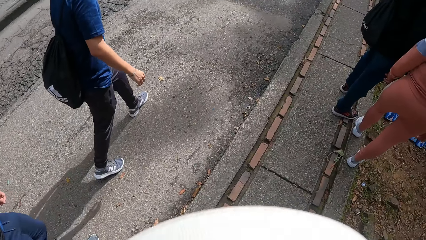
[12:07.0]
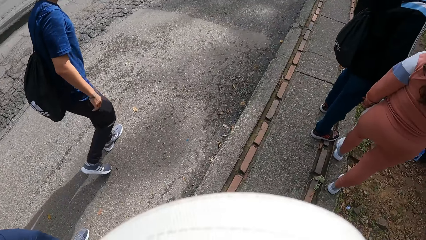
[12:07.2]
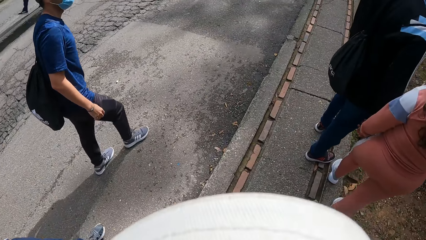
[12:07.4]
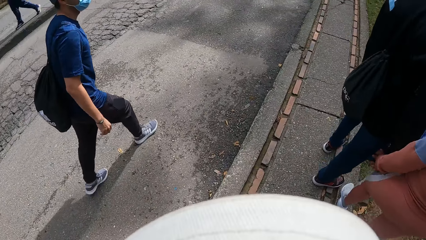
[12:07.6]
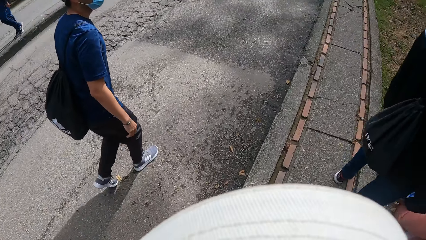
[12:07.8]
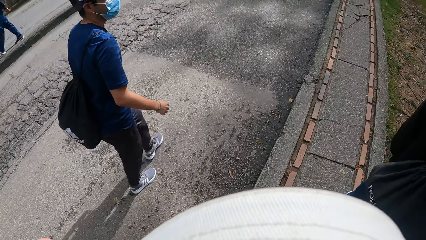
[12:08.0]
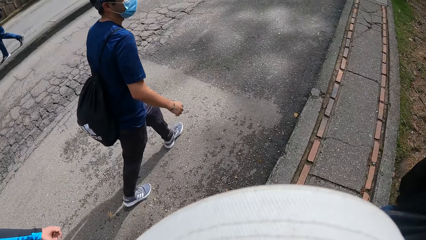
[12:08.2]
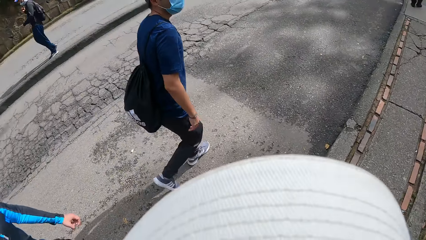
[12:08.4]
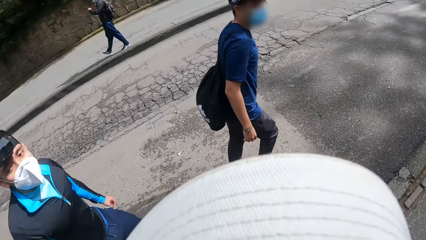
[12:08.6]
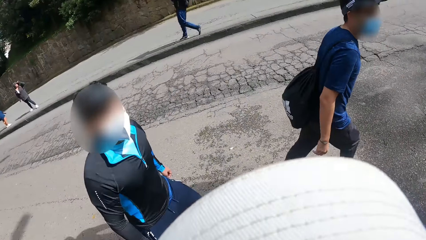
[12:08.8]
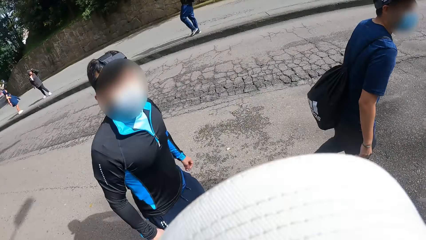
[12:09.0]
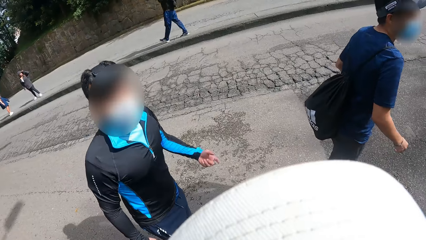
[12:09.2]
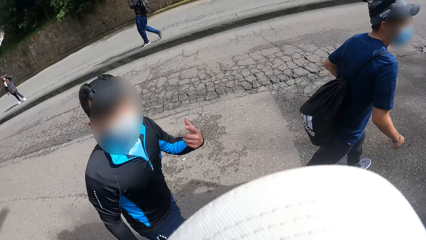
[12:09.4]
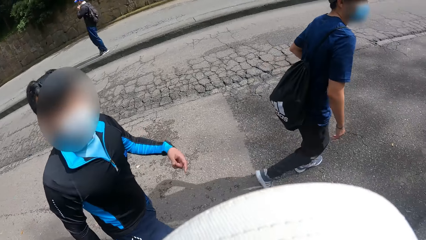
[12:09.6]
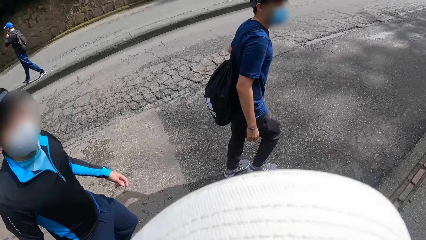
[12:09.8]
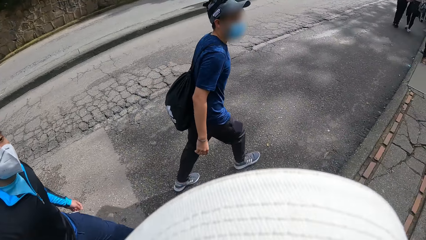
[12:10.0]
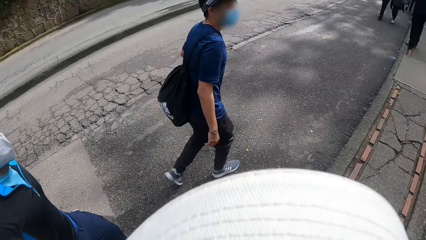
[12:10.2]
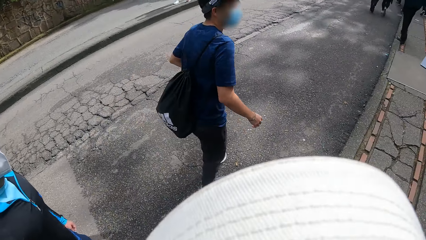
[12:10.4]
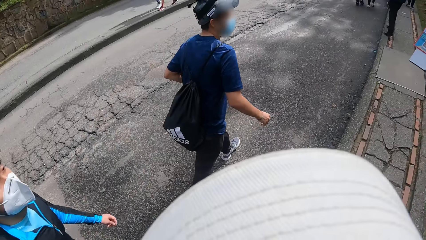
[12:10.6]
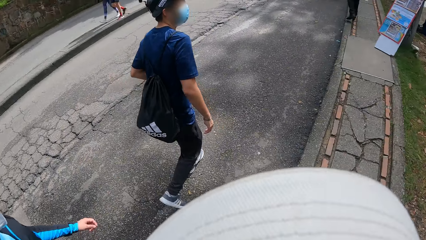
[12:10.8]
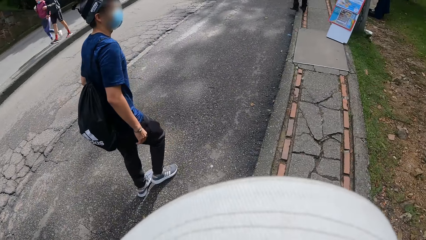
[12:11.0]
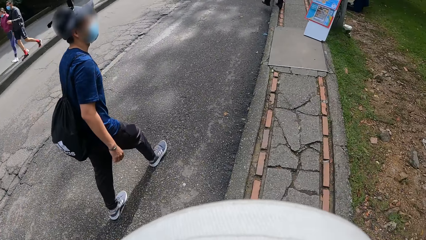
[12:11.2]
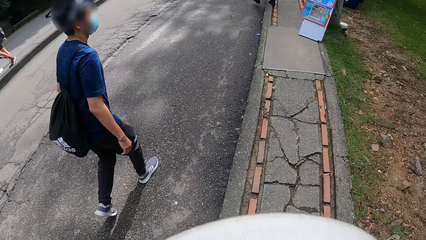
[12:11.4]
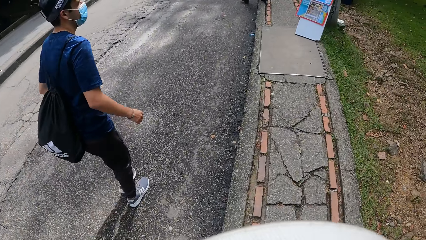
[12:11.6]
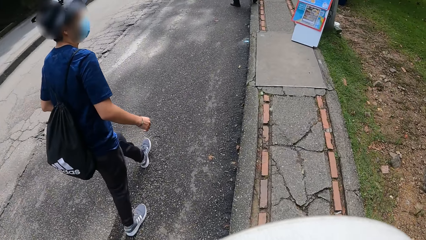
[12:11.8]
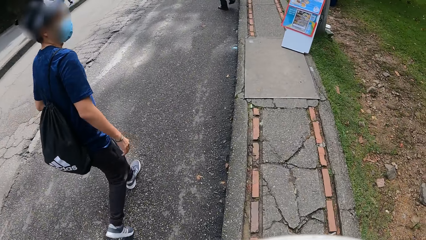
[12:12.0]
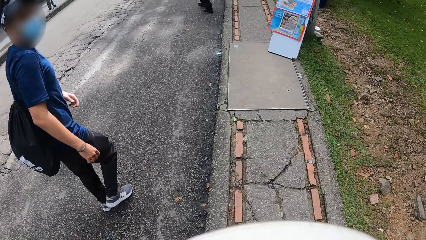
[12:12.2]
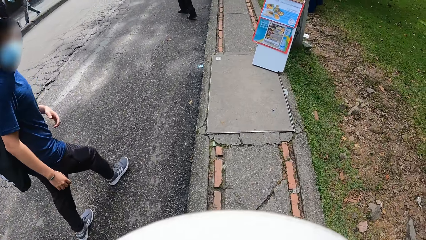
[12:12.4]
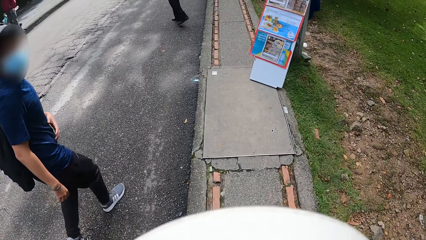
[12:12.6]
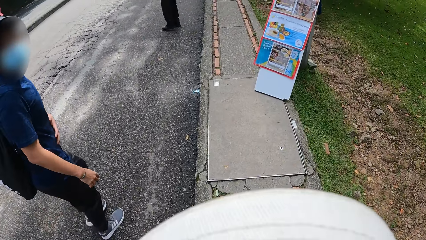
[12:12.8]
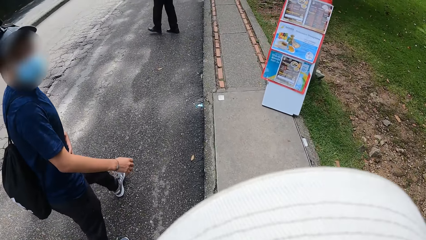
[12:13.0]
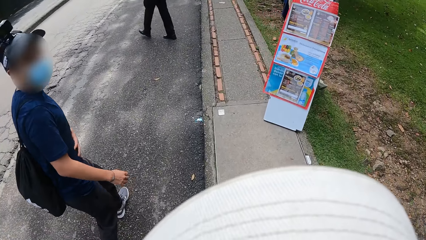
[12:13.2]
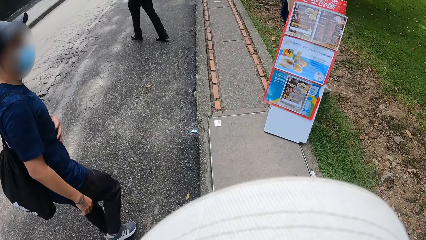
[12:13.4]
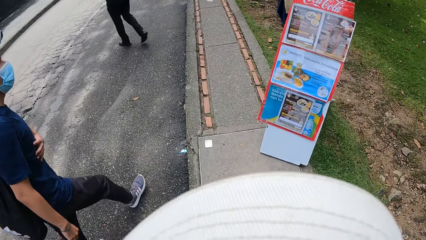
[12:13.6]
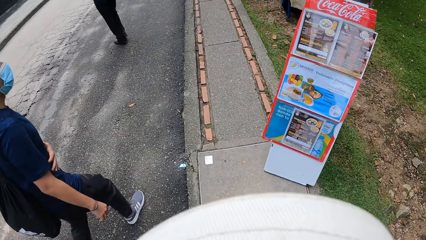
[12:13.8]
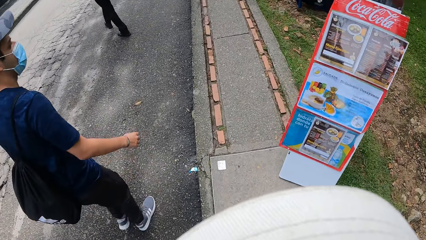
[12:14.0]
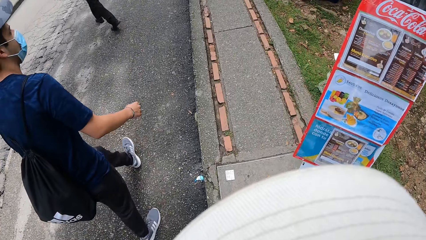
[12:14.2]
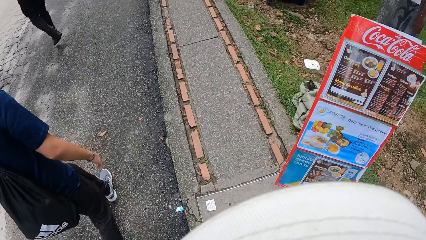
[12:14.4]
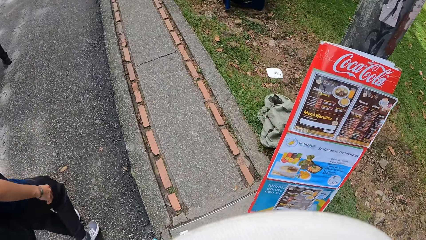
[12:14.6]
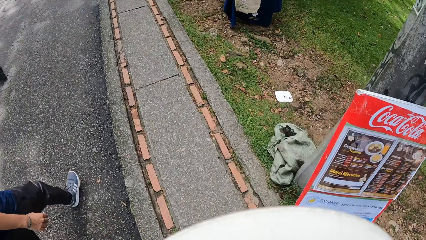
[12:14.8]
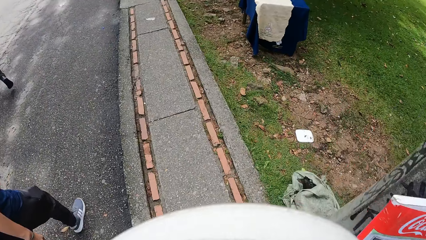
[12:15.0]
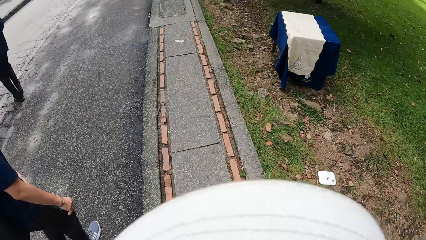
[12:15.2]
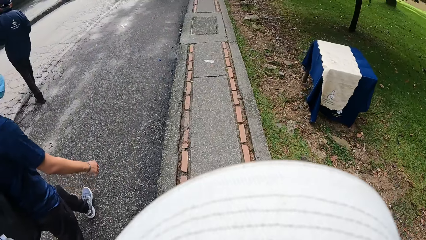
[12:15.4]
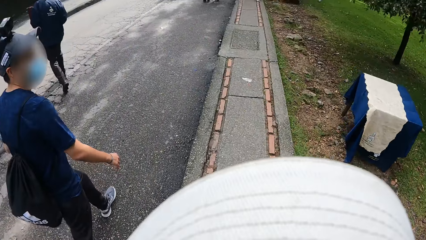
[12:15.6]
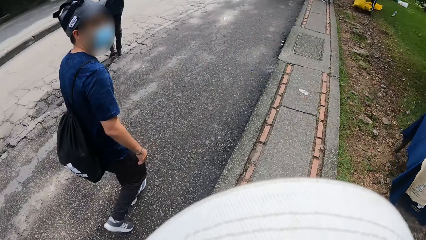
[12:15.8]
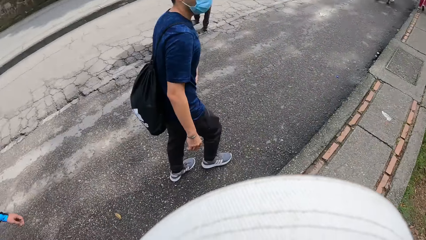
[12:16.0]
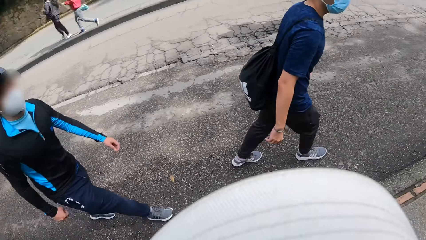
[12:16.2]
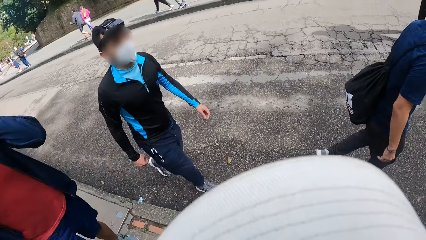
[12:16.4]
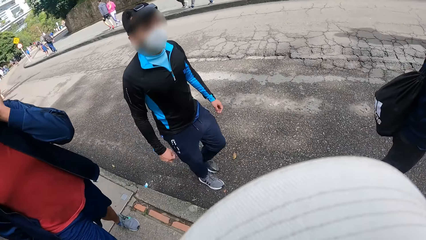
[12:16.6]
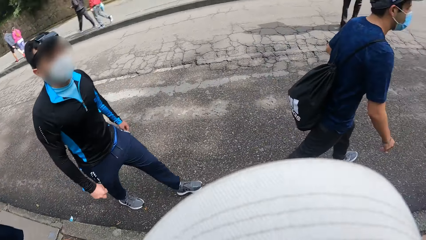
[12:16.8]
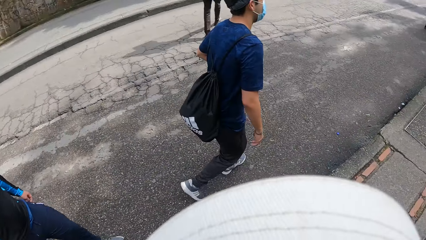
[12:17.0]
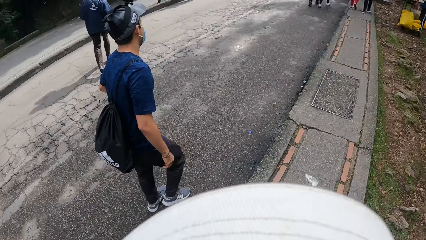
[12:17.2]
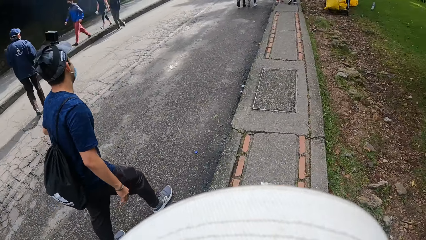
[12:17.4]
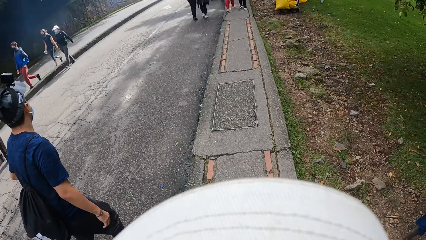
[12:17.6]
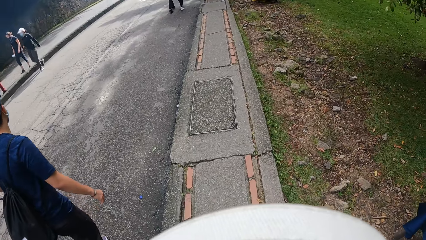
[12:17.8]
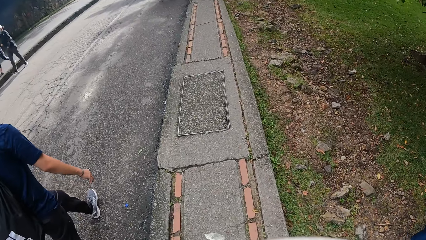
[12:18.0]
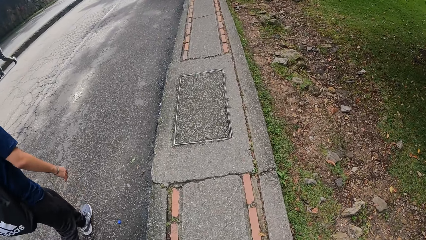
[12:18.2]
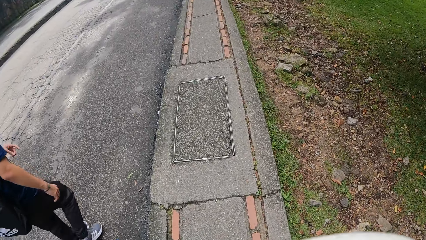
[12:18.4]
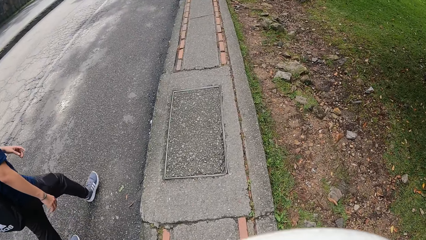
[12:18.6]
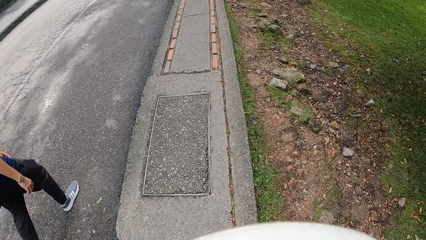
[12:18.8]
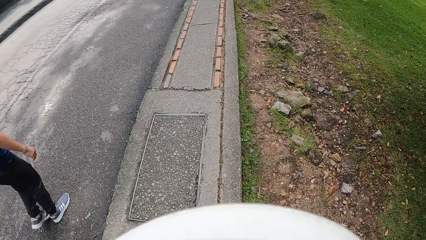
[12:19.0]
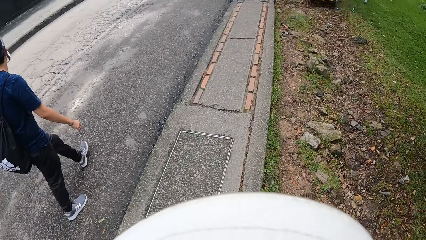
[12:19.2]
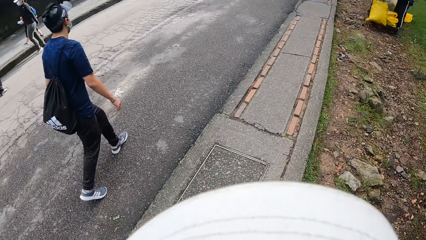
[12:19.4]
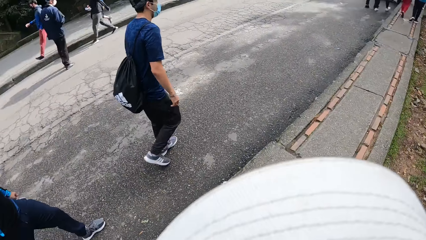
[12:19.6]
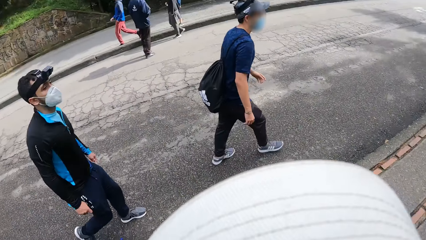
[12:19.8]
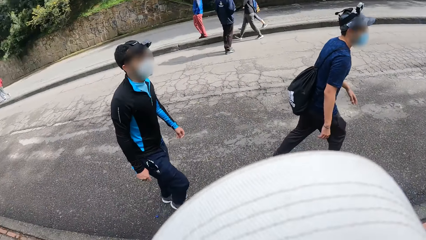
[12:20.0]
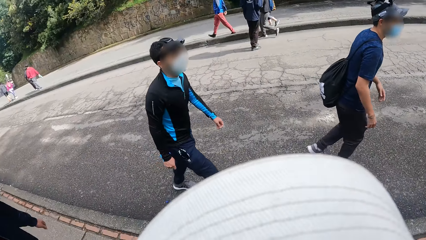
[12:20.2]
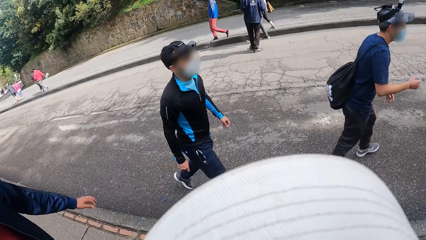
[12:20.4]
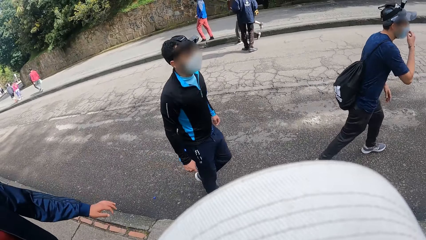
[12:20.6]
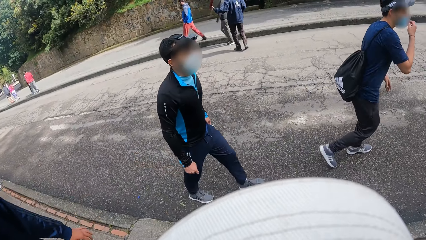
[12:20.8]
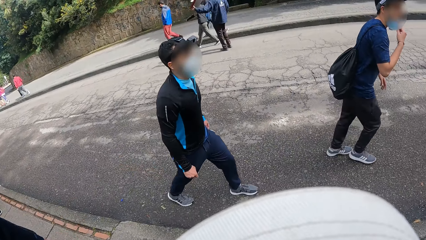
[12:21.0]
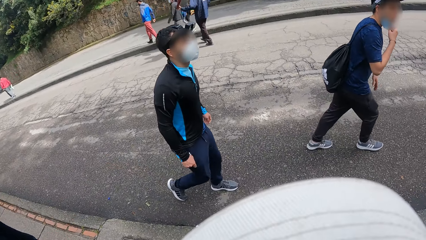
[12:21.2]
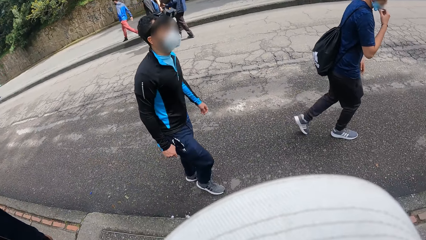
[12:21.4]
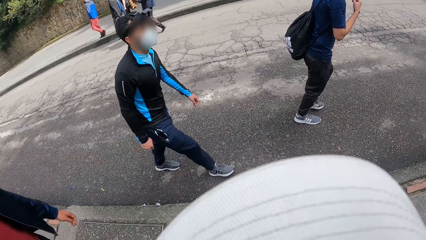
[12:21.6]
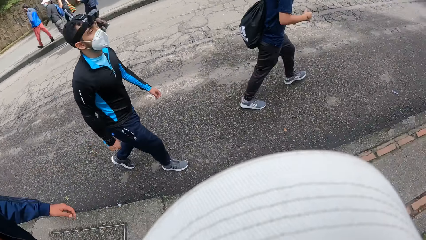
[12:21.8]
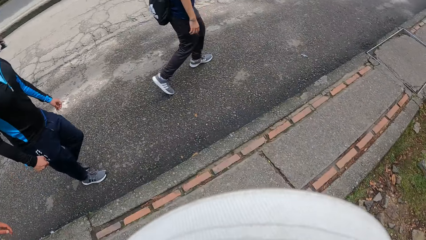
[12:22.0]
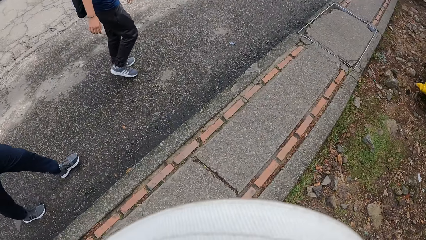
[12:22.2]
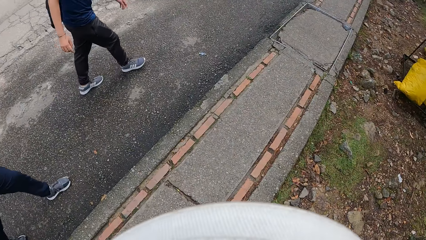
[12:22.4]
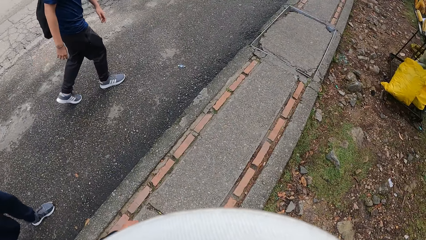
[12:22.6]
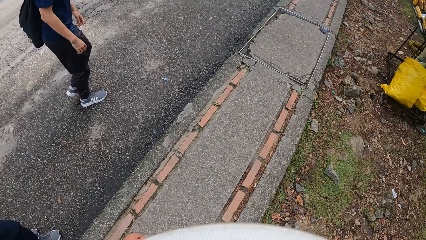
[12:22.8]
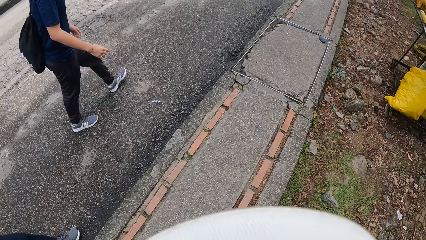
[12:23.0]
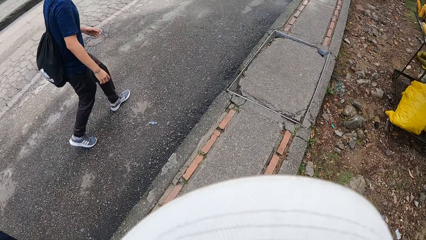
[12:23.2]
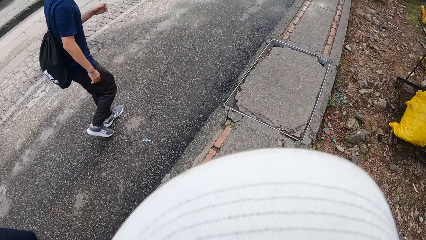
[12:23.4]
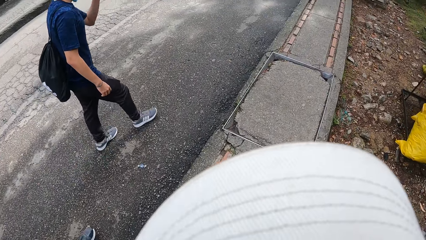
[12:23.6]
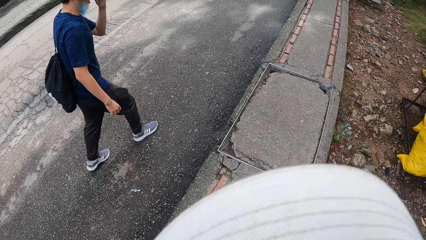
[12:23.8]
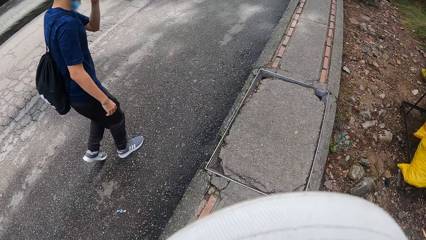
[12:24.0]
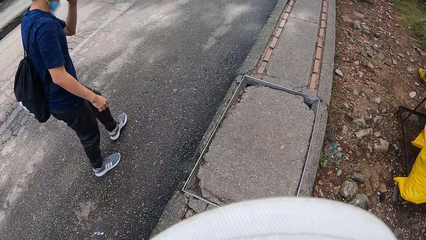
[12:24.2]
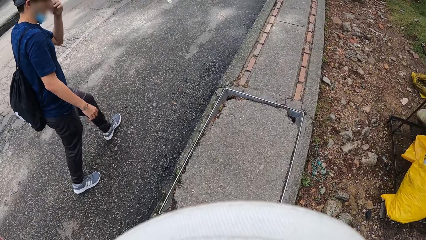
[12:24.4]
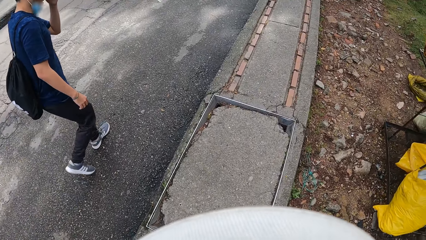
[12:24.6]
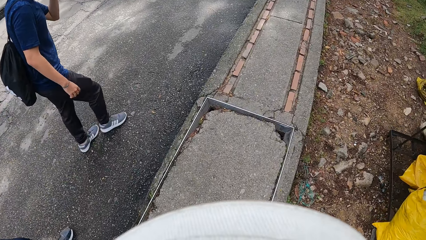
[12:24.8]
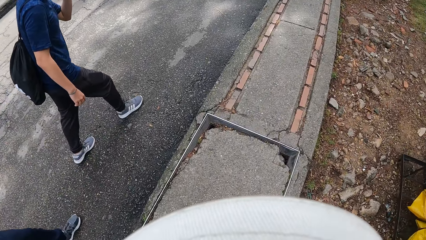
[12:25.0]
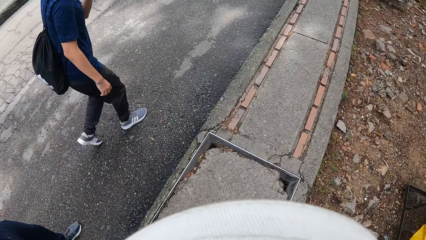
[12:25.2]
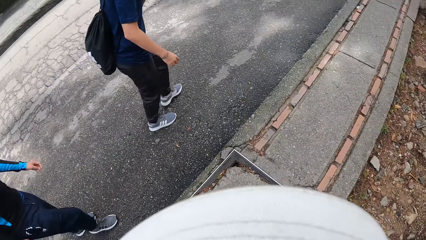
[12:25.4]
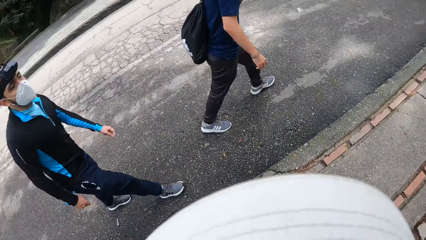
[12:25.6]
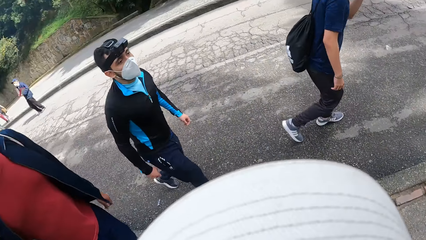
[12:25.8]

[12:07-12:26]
A man raises his right hand. The camera wearer walks in the street. They look aside. Another man adjusts his nose mask with his right hand. The camera wearer interacts with a man and another man. The other man raises his left hand.
